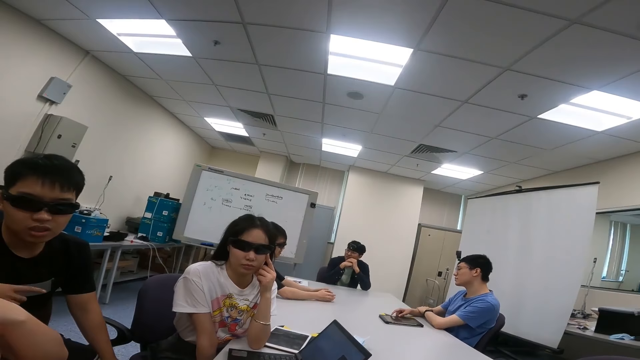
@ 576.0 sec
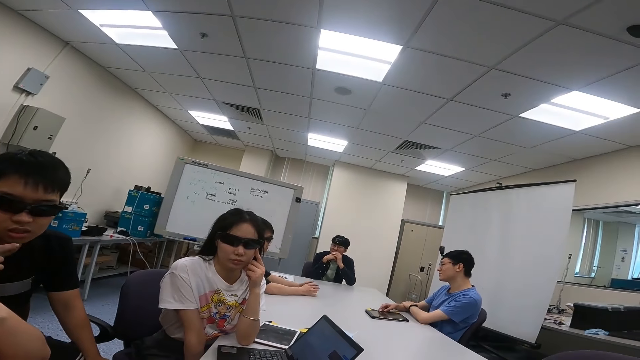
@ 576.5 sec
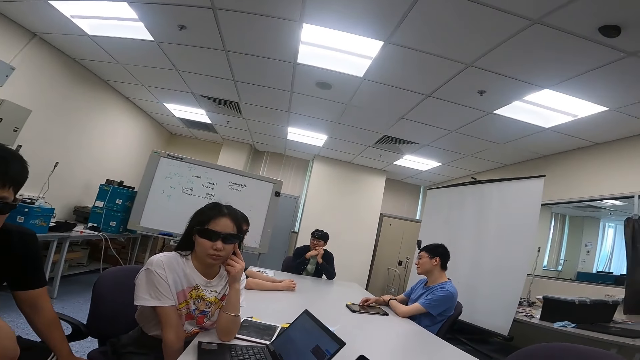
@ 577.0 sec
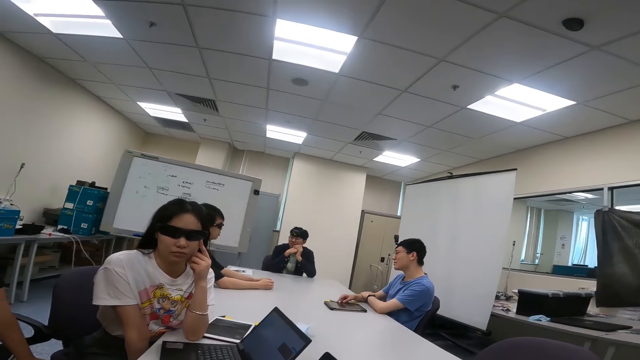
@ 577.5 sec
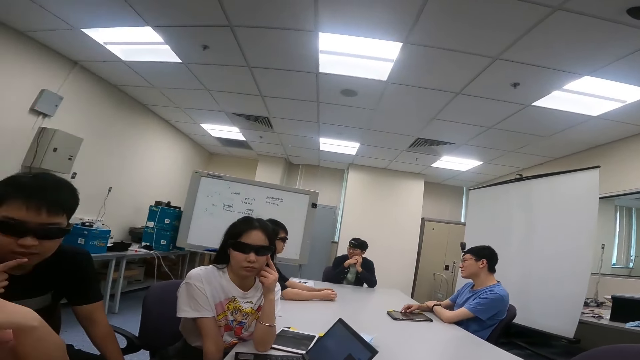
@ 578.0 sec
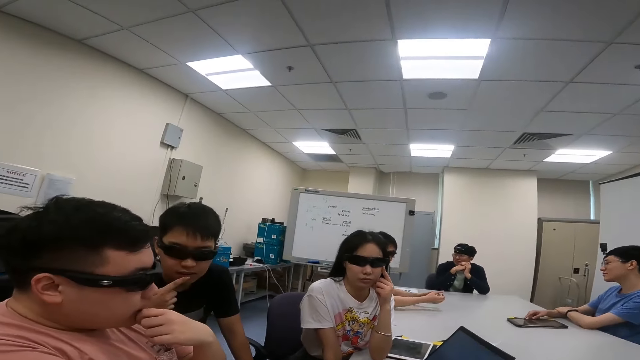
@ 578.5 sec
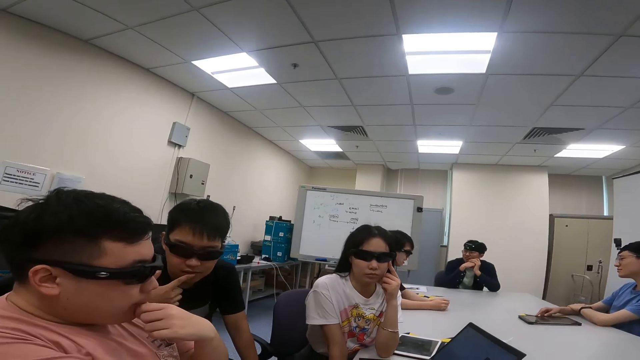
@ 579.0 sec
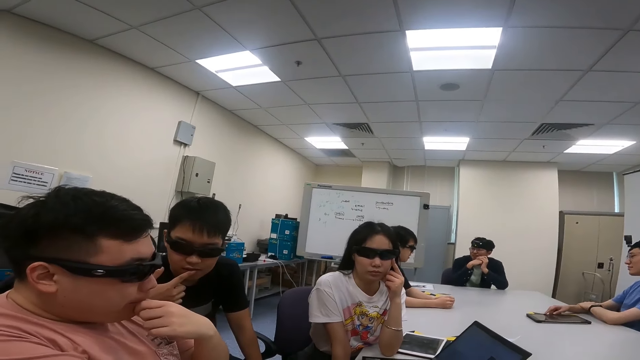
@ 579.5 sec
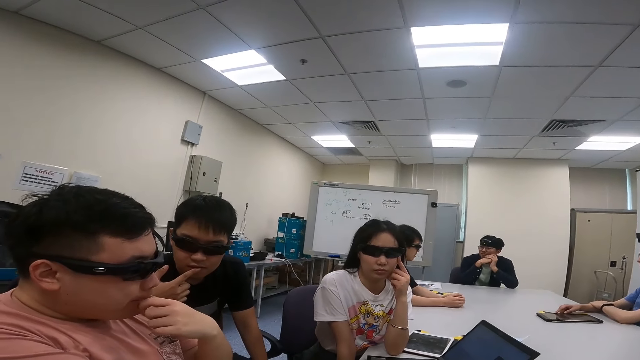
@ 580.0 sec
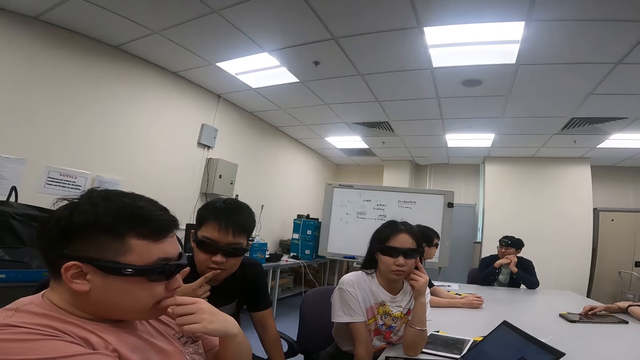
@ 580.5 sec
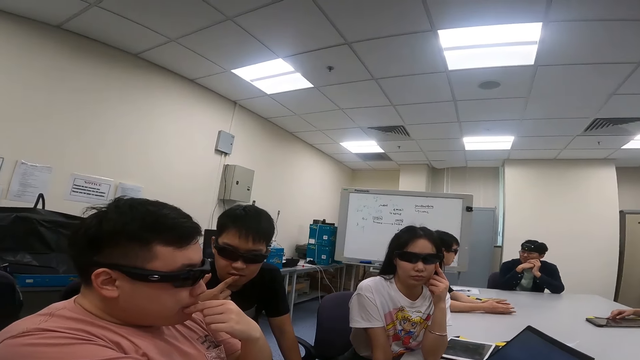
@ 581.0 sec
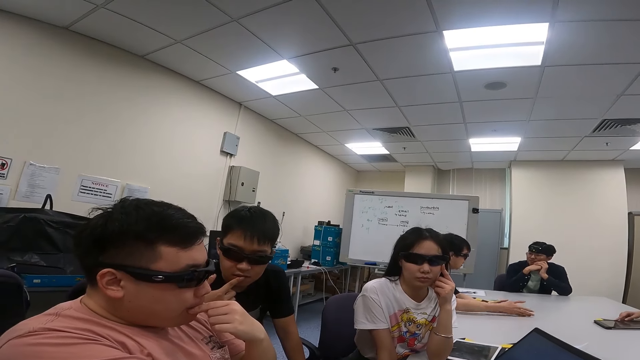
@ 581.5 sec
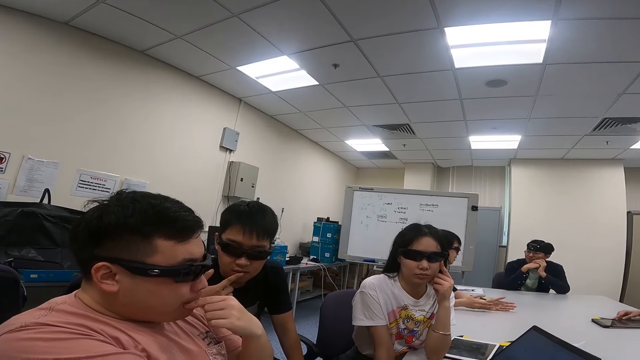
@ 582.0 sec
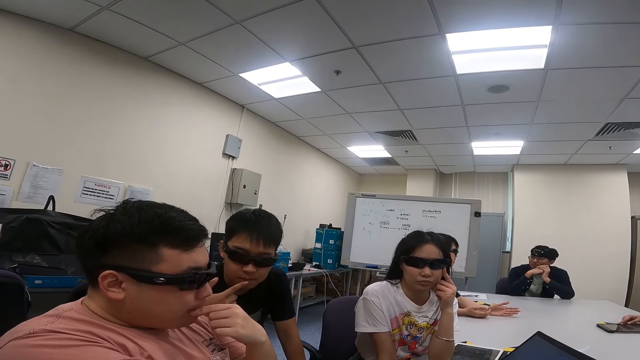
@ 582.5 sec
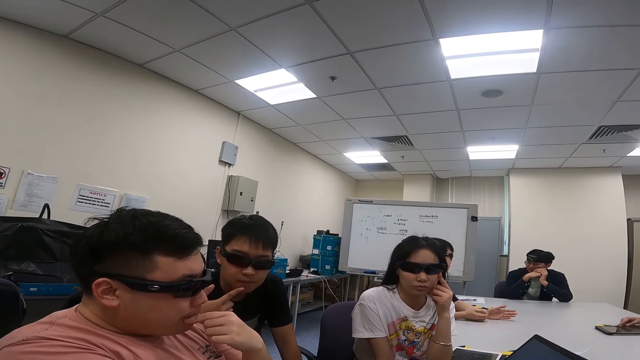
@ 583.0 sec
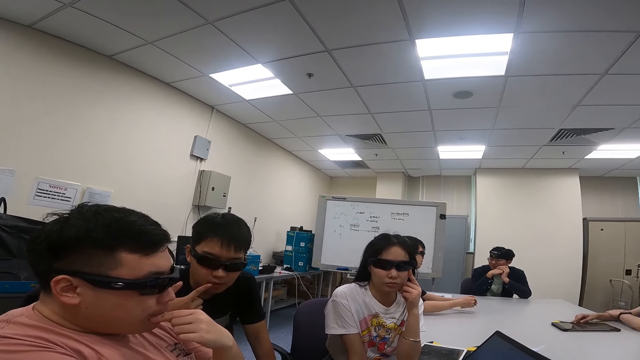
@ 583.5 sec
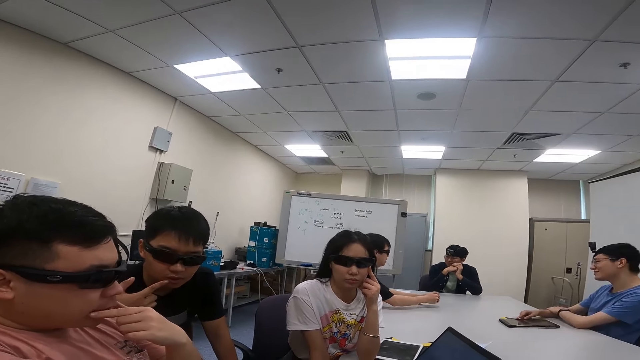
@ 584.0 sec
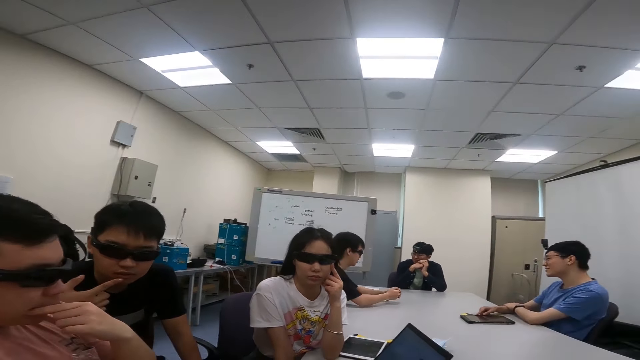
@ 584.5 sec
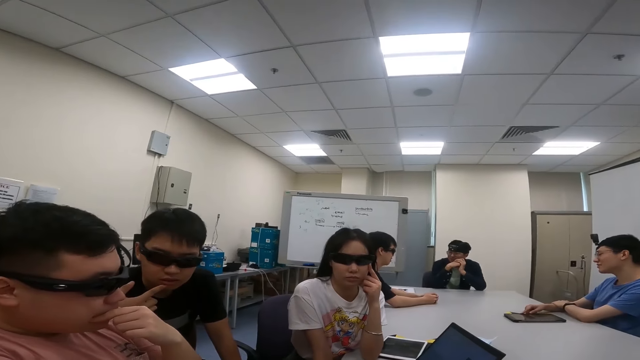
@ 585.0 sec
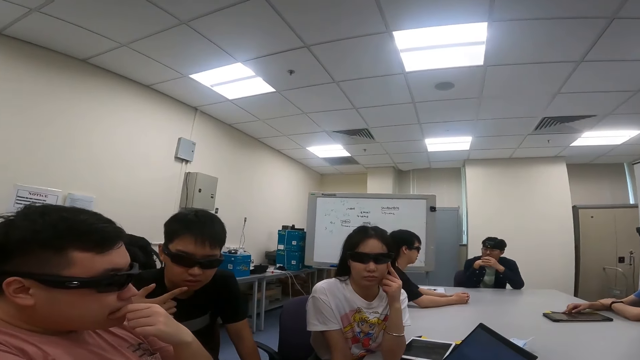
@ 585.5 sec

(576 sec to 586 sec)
The camera wearer talks to a man, another man and a woman. The other man nods his head.

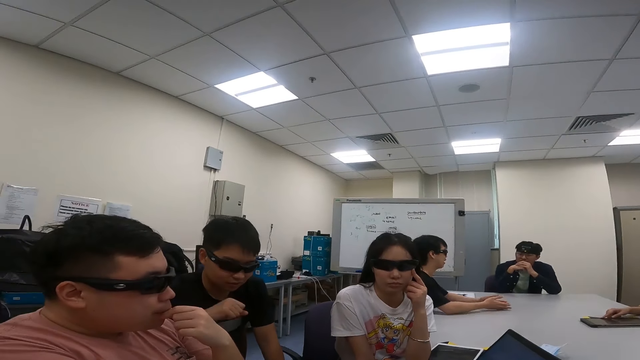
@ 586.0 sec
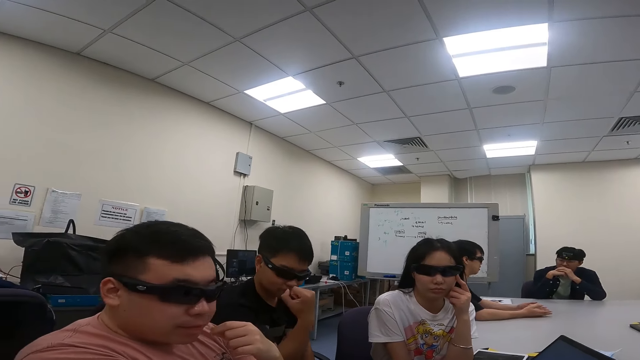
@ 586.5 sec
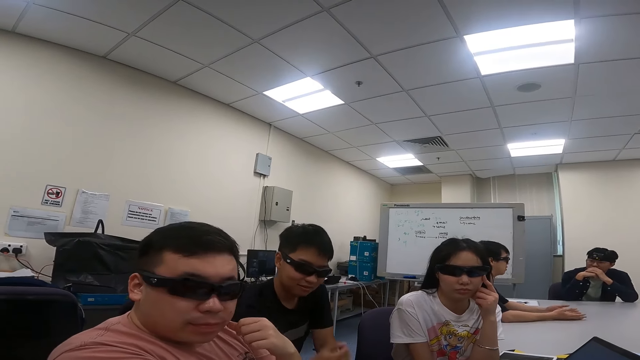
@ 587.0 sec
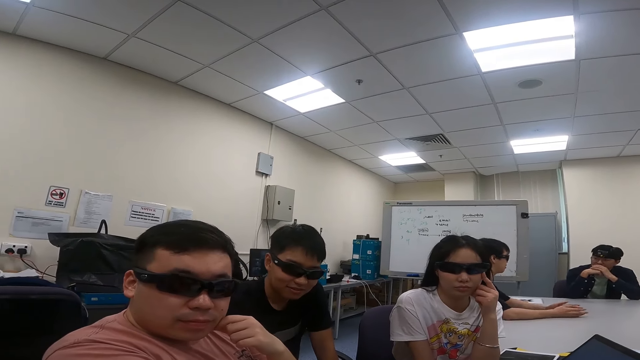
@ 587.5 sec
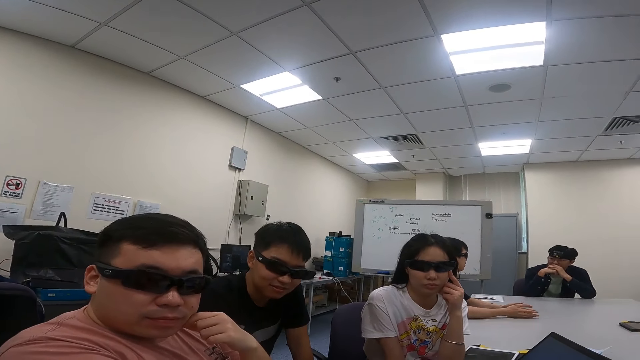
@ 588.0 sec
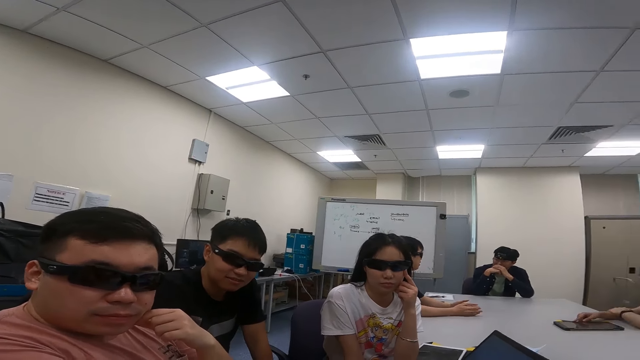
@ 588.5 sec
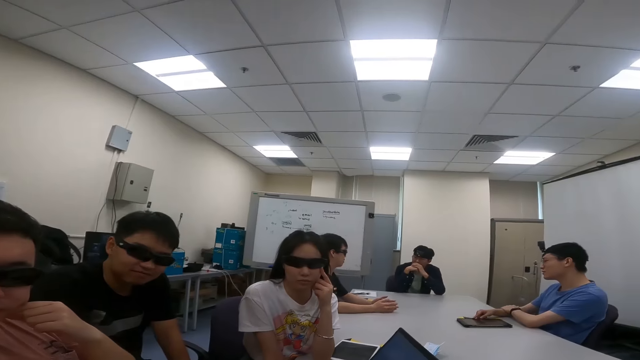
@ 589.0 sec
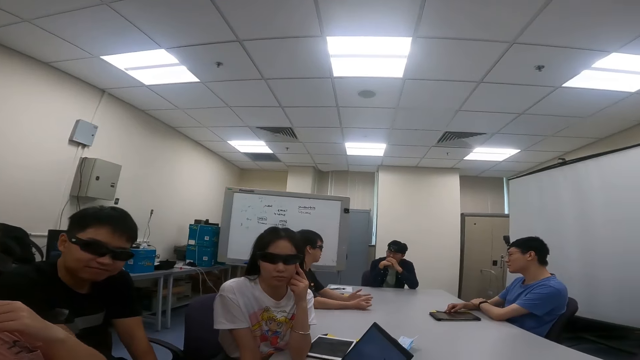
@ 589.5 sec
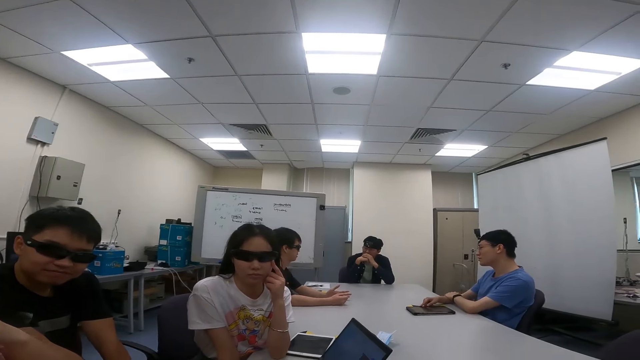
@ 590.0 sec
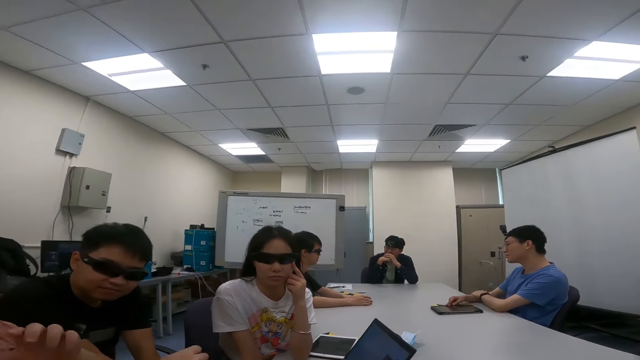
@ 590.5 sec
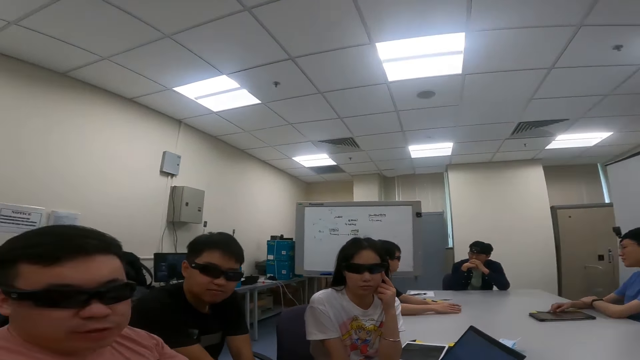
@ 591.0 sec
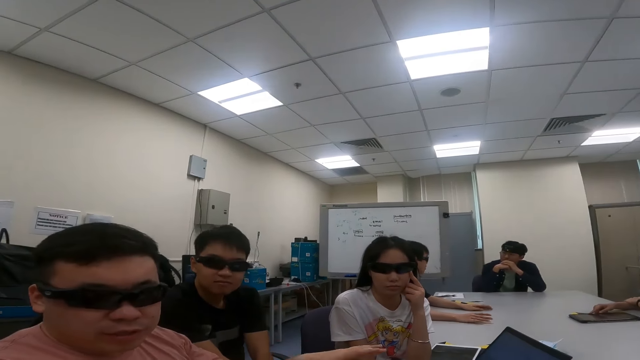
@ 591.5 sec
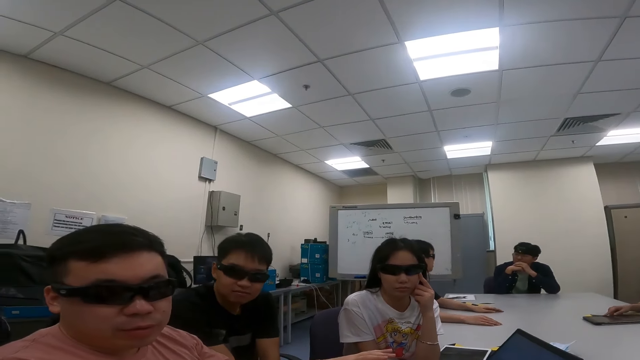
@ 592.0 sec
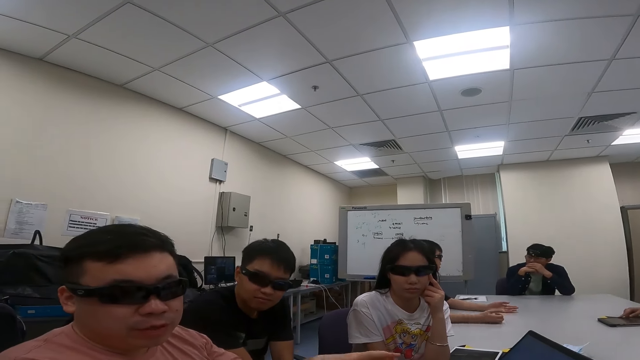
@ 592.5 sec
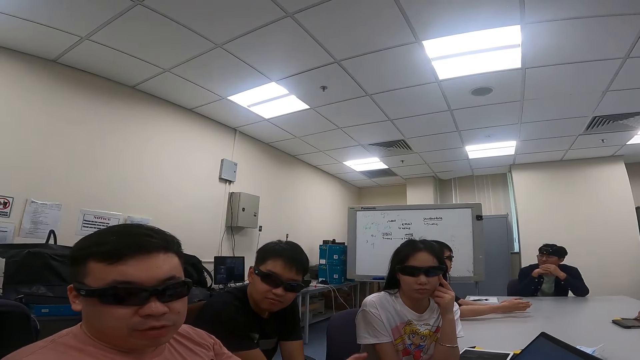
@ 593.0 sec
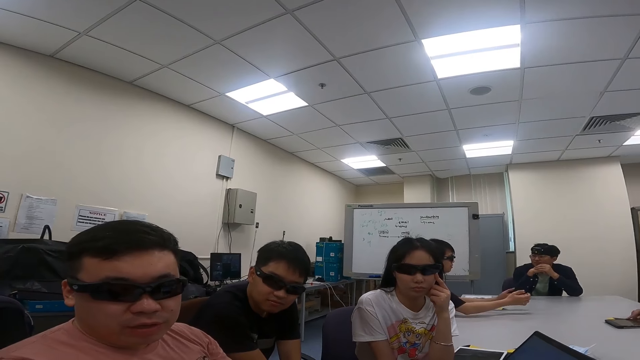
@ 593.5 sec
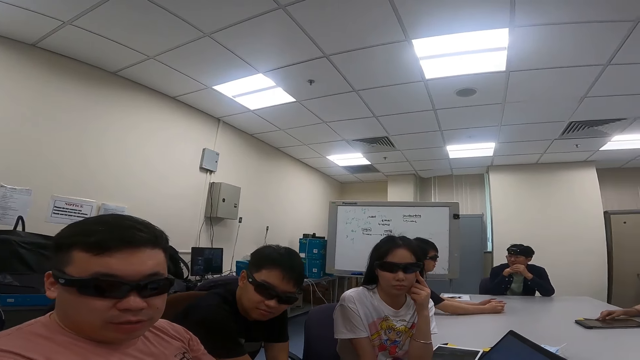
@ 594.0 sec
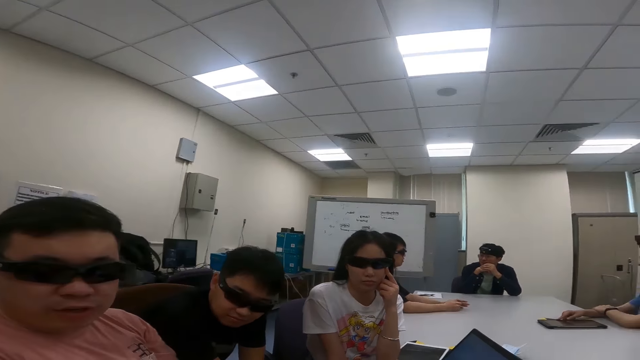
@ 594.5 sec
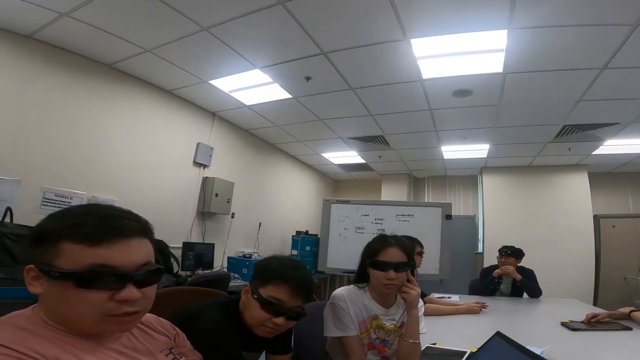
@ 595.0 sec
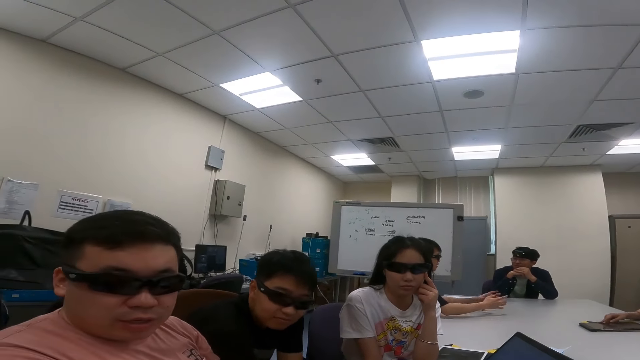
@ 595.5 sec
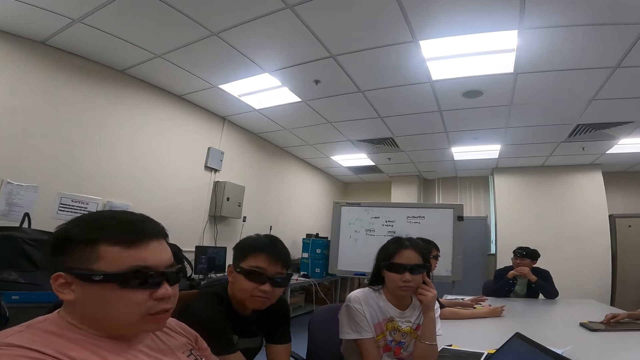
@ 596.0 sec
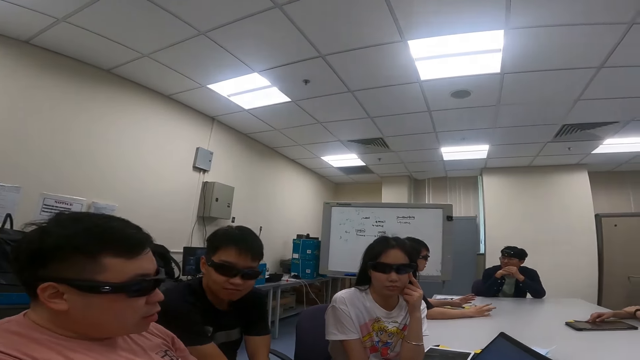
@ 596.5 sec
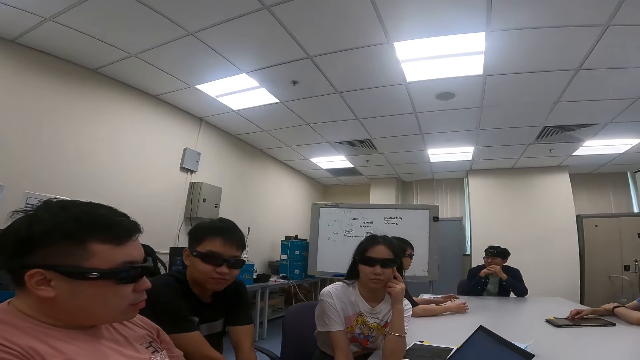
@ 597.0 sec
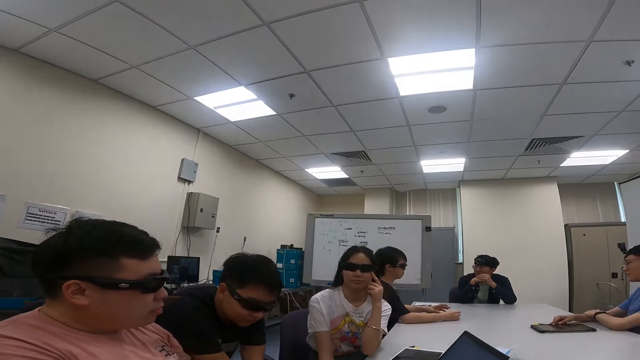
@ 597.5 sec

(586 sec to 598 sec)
A man moves the right hand and makes a fist. The camera wearer talks to the man, another man and a woman. The other man talks to the camera wearer.
